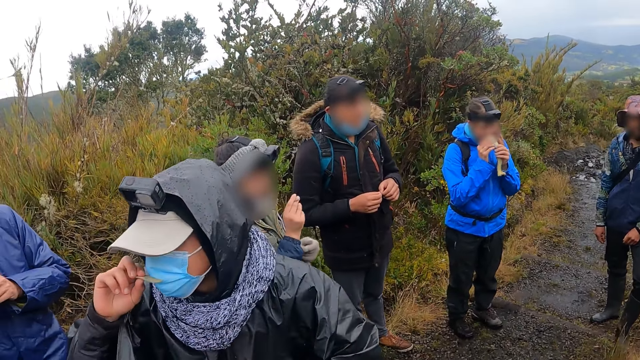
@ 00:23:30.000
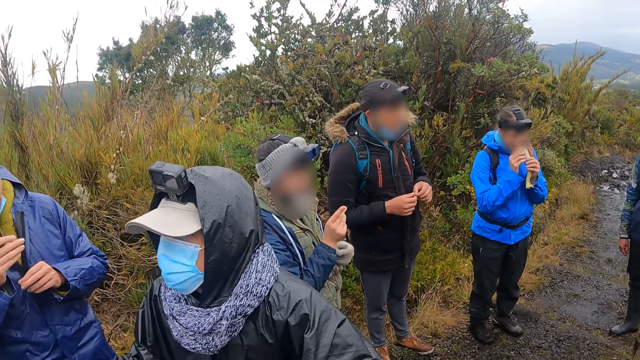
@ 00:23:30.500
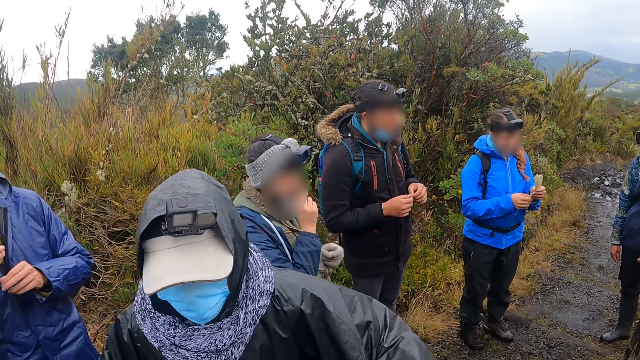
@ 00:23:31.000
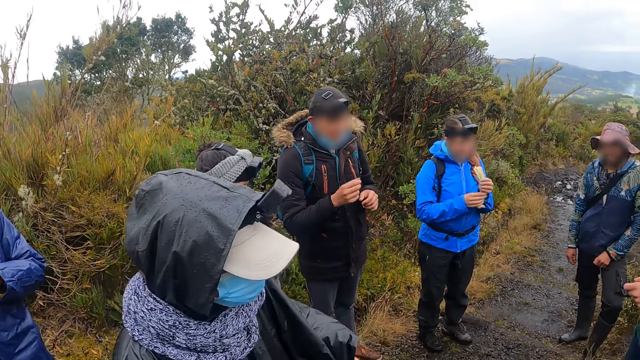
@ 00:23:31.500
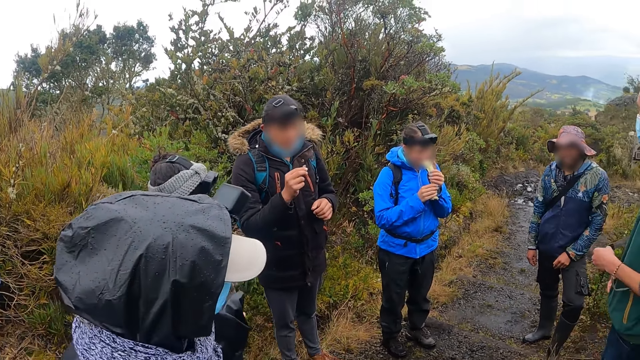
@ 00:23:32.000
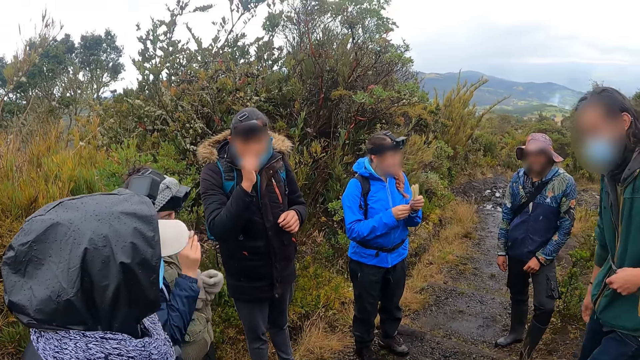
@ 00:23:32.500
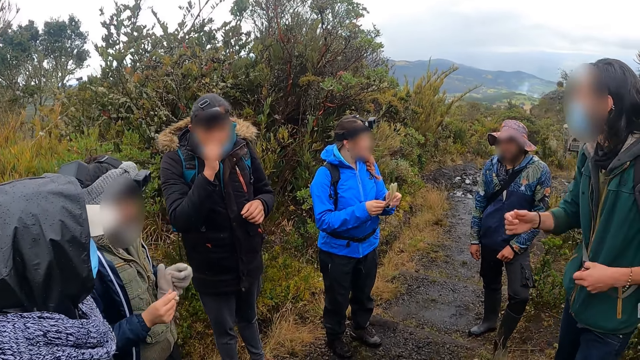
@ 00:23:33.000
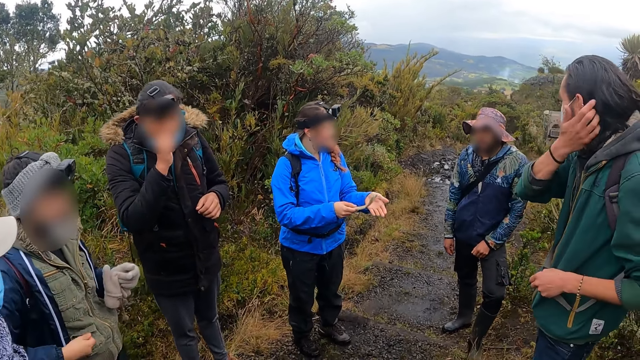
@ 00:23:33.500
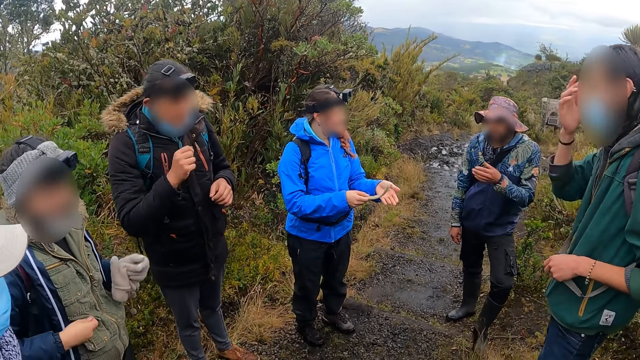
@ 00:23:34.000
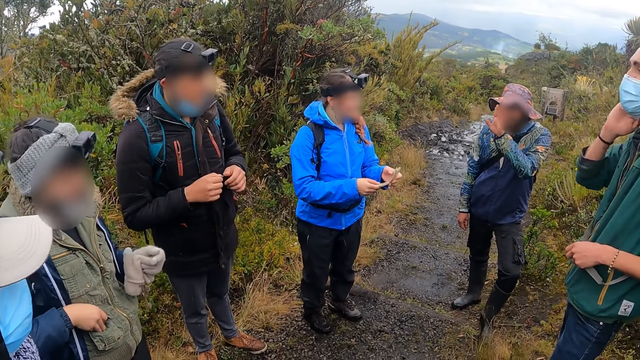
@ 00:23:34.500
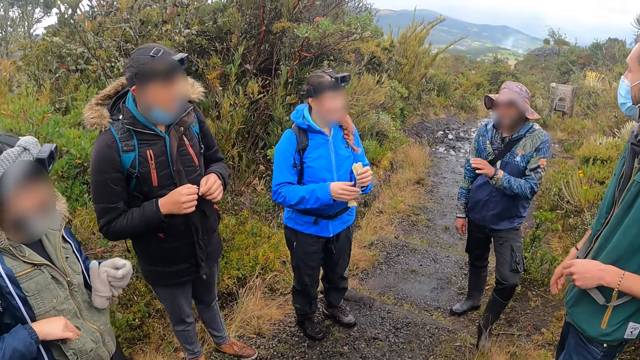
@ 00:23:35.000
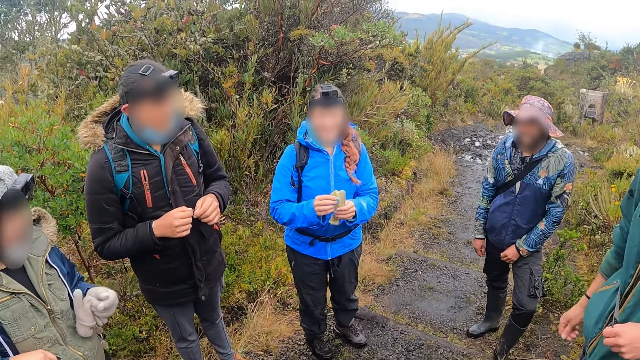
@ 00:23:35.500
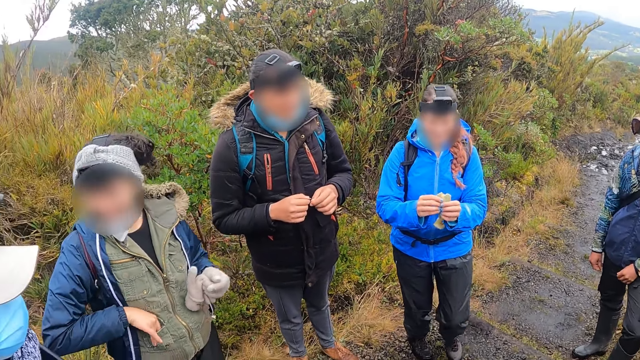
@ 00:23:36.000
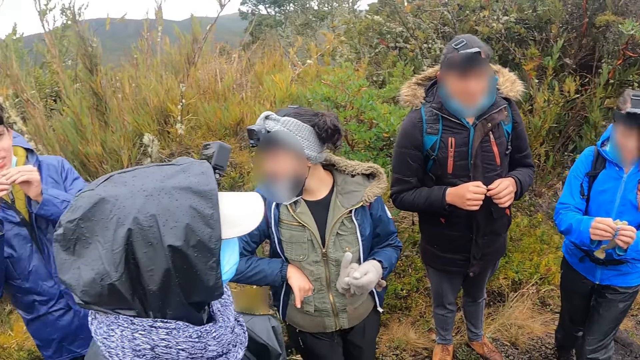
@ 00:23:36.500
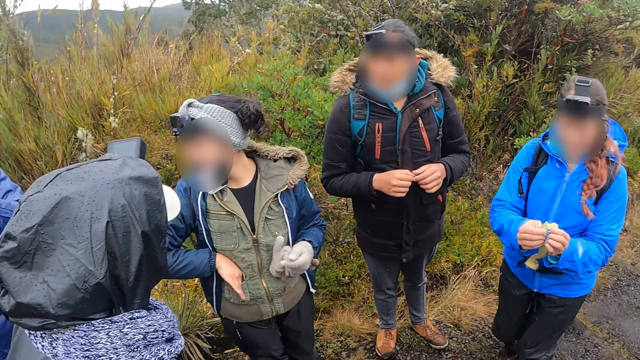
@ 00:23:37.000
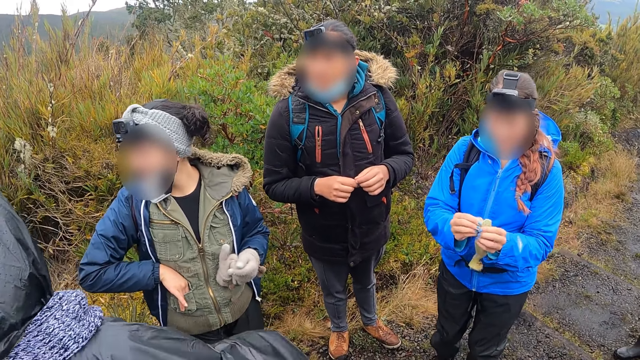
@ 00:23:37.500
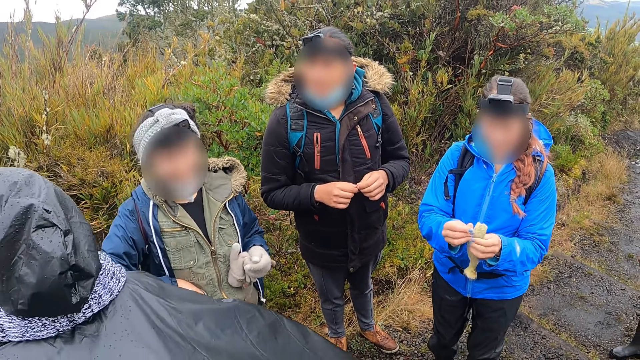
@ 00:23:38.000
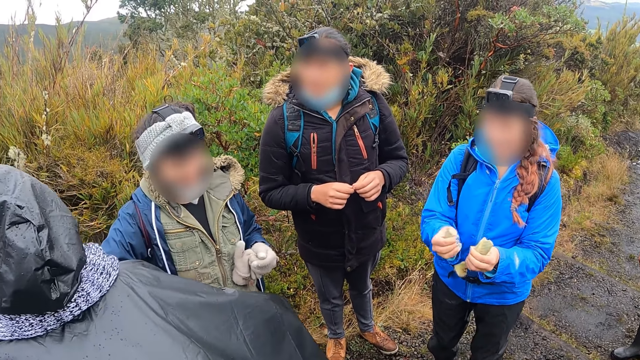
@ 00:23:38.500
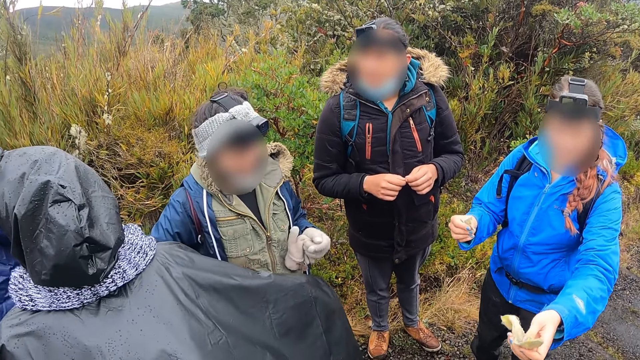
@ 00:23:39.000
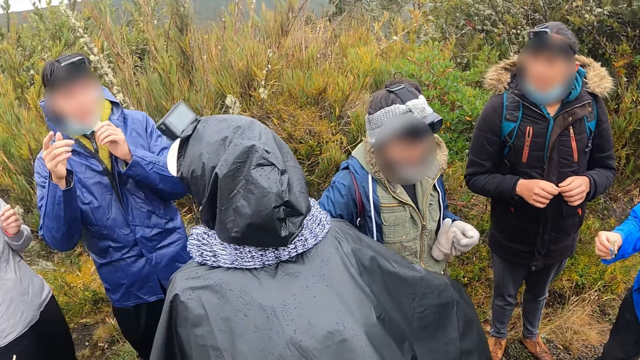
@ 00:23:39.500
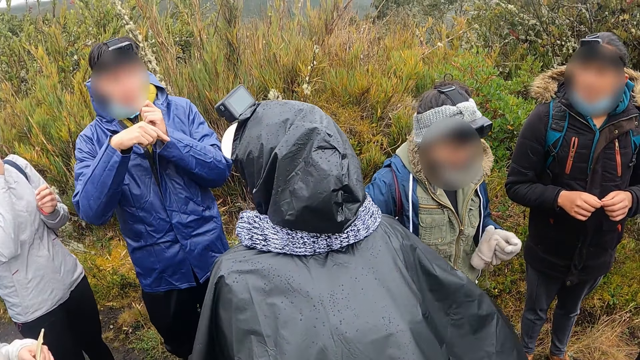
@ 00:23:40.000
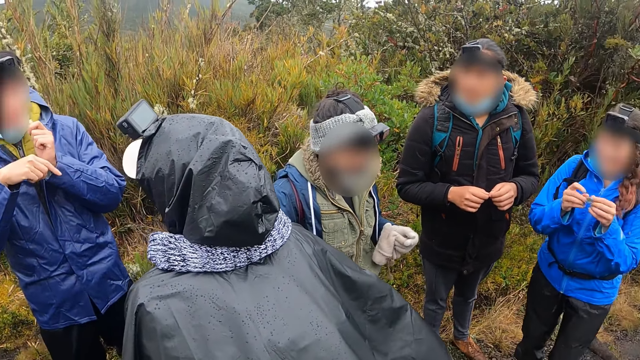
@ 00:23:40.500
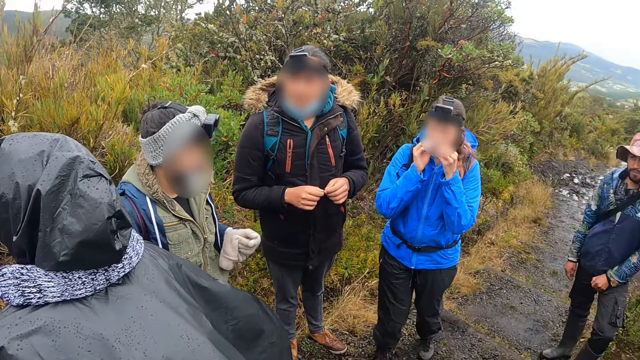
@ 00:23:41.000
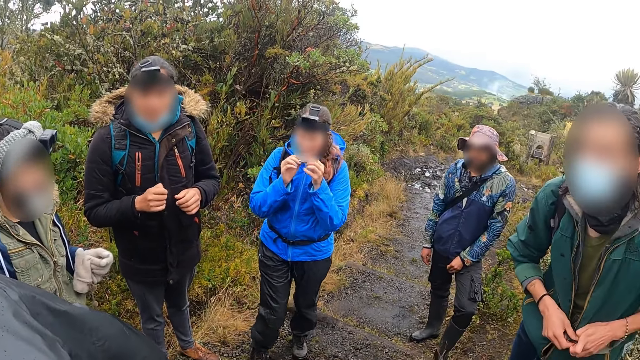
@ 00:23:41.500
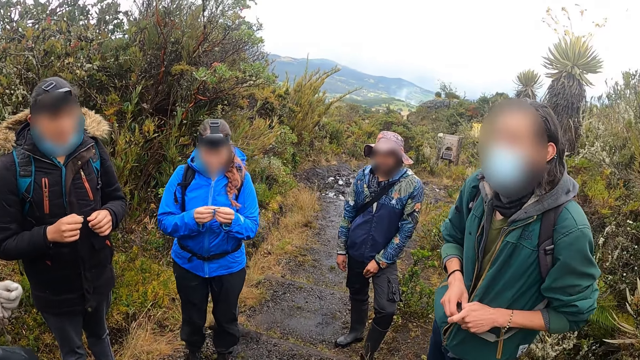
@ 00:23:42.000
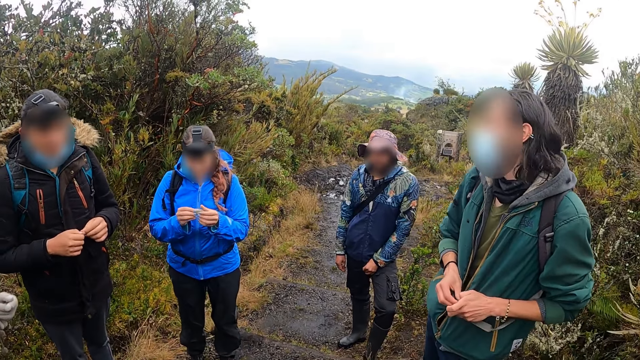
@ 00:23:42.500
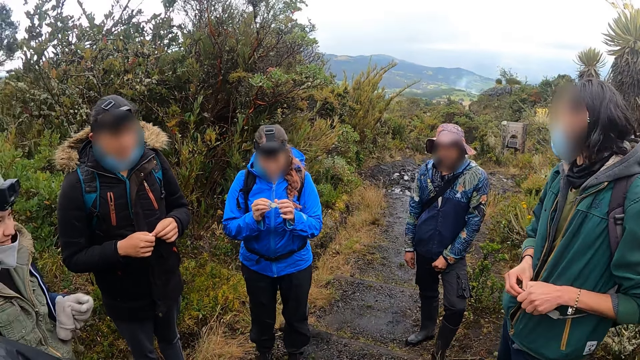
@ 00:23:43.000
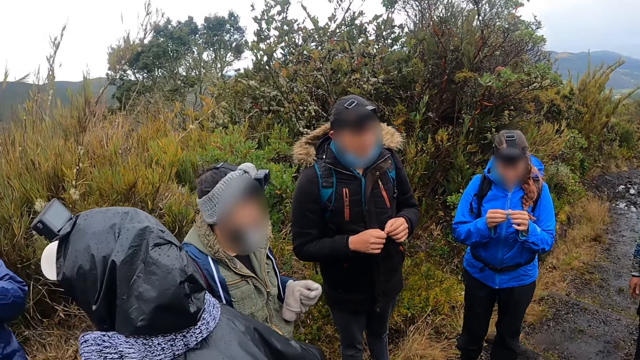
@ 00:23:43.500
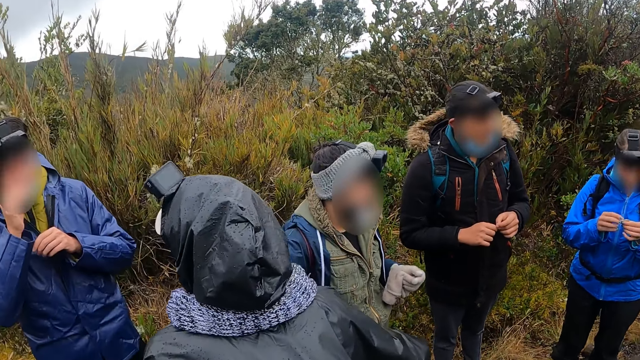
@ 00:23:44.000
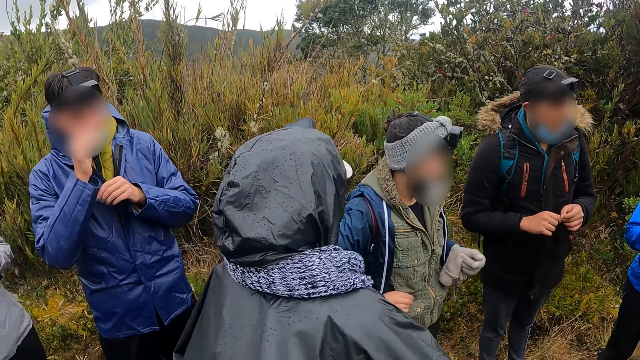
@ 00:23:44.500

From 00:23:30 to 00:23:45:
The woman eats the snack with both hands. A man puts his right hand into his mouth. Another man interacts with the group of people. The woman cuts the snack in her left hand with her right hand. The woman gives out the snack. The camera wearer looks around. A third man interacts with the second man.

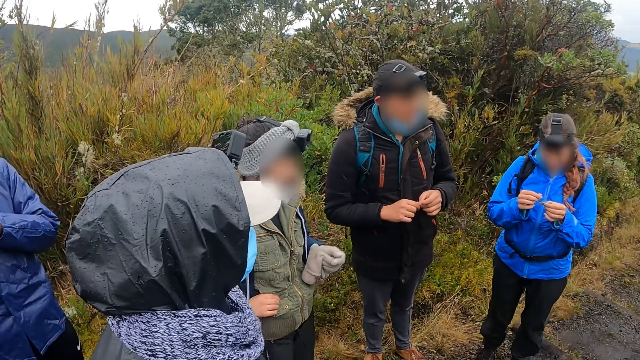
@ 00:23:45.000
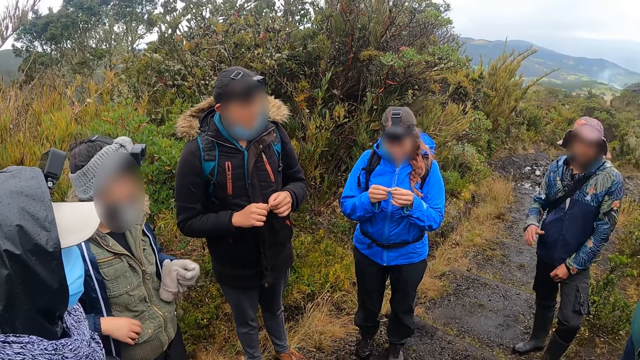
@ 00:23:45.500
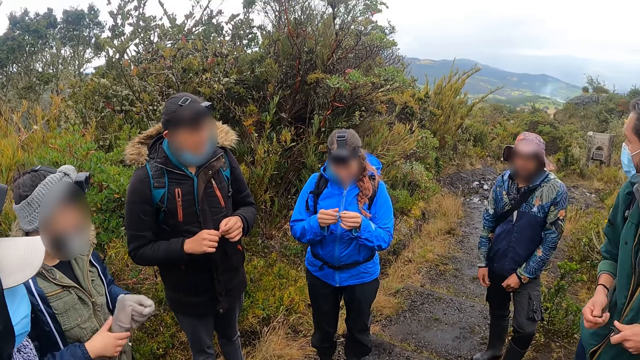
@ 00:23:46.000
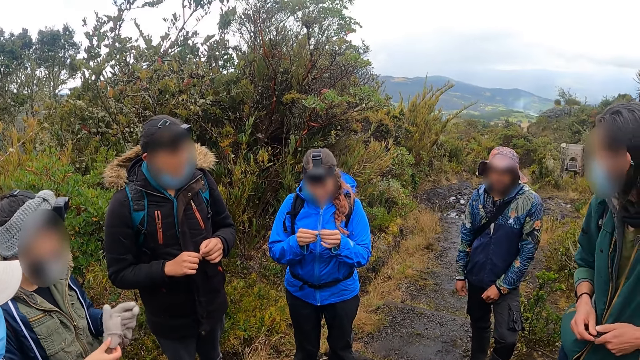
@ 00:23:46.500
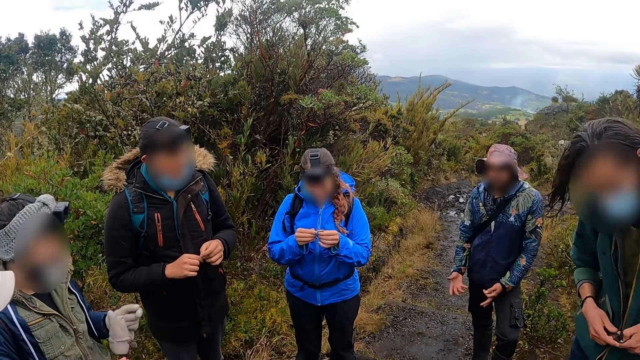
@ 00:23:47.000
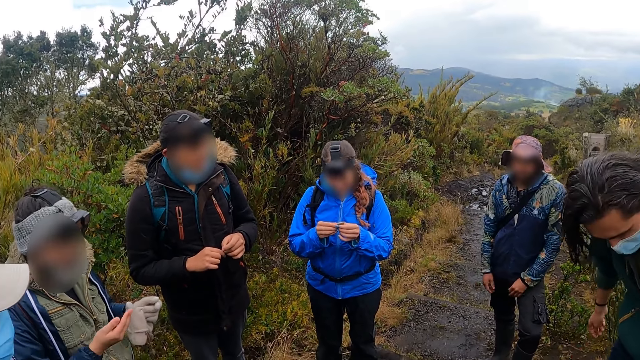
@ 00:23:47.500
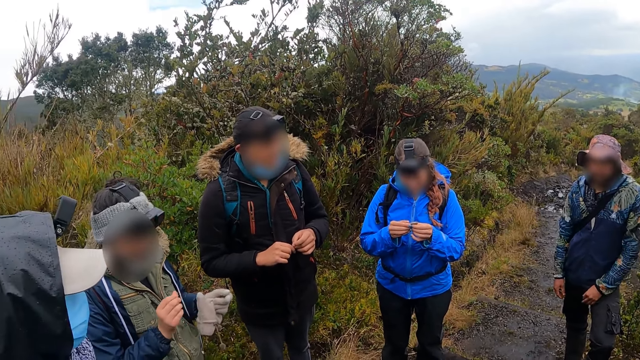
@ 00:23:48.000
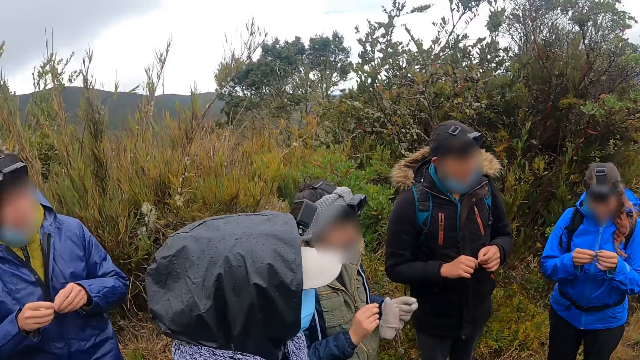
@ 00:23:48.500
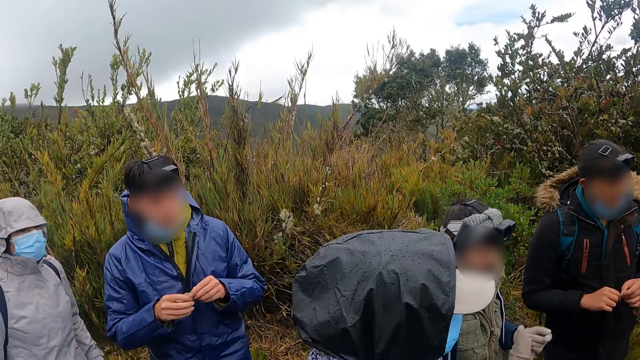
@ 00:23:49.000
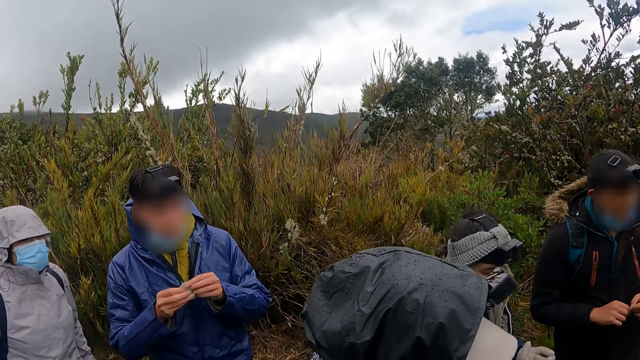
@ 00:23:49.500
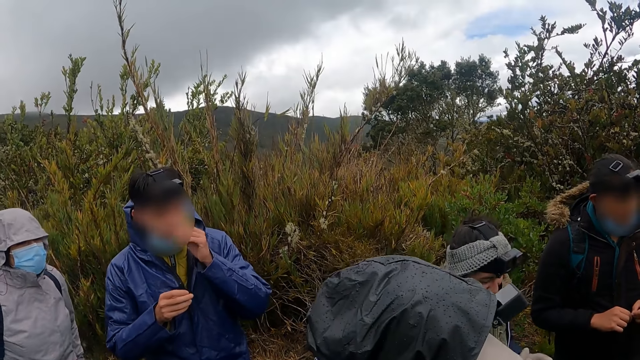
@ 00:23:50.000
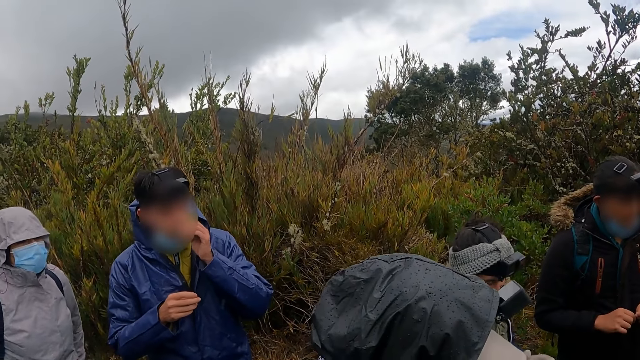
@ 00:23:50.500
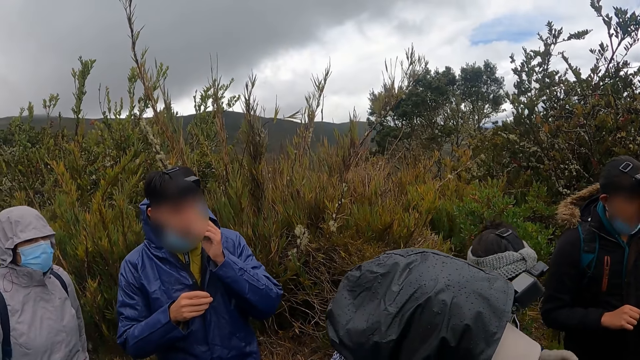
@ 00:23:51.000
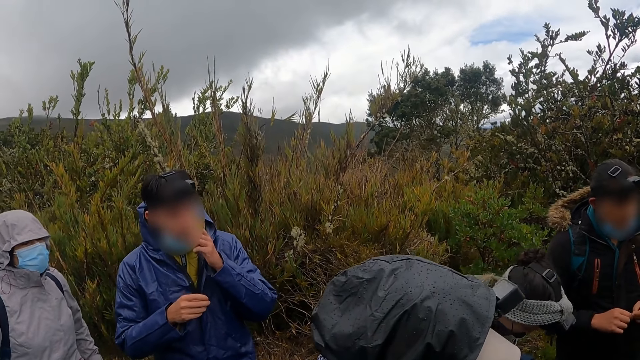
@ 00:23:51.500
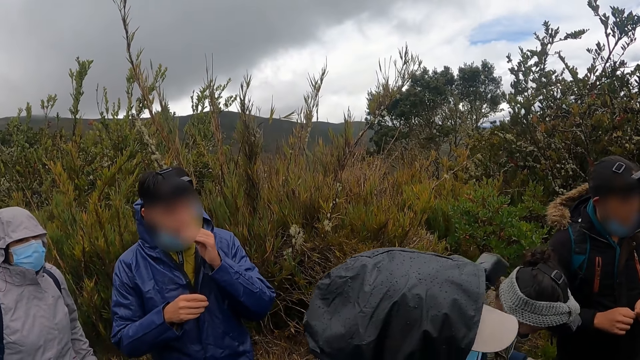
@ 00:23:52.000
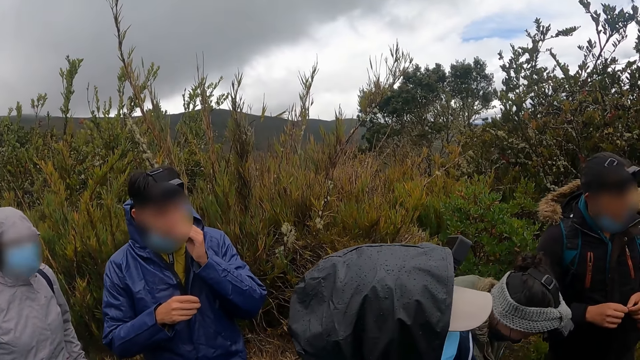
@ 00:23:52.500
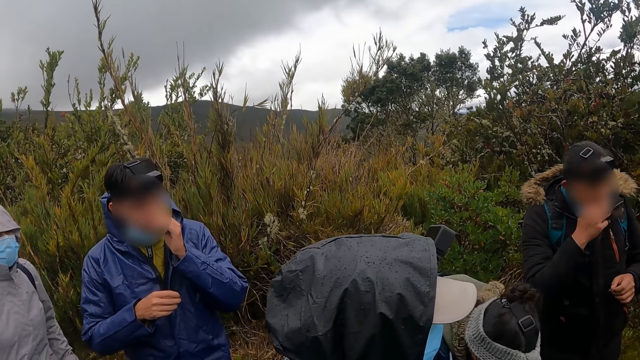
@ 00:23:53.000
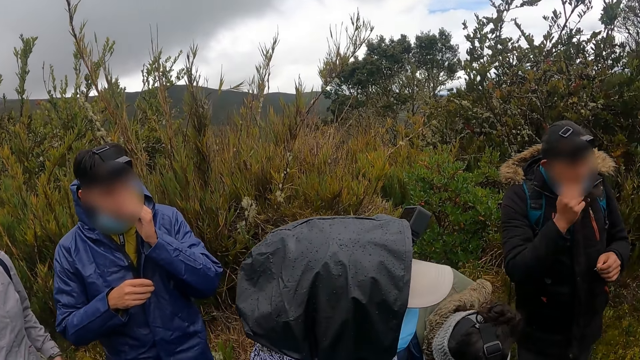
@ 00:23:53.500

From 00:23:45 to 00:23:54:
A man scratches his left hand on his mouth.
